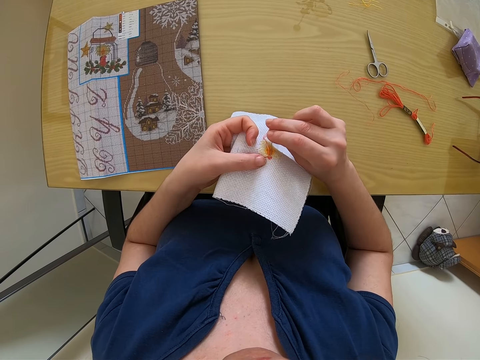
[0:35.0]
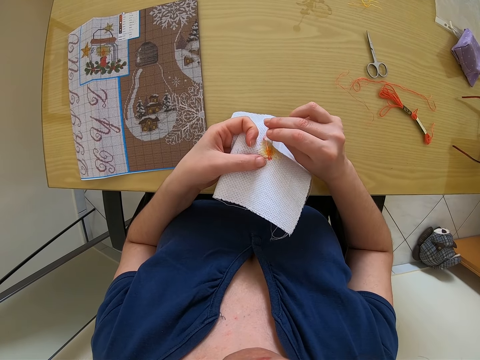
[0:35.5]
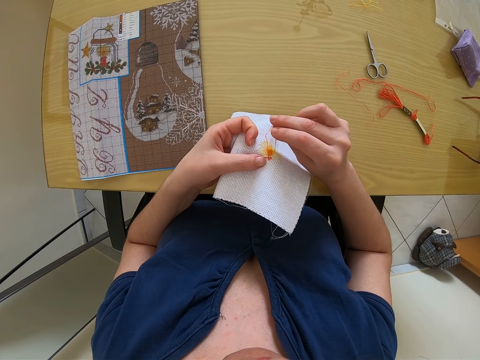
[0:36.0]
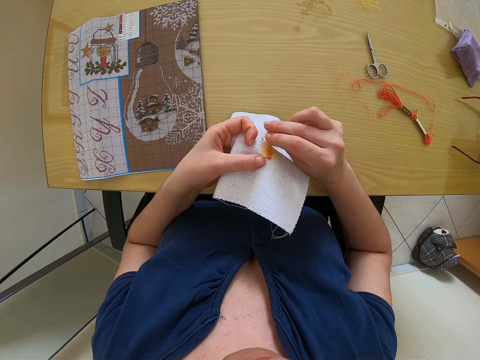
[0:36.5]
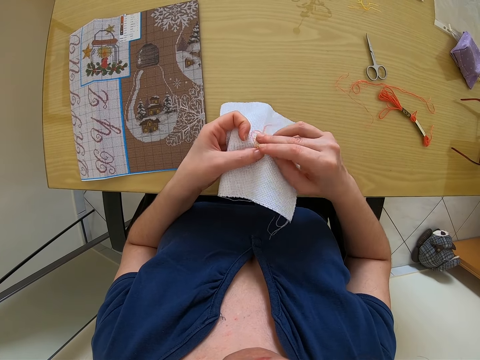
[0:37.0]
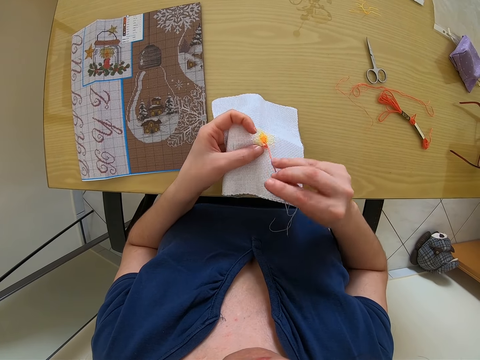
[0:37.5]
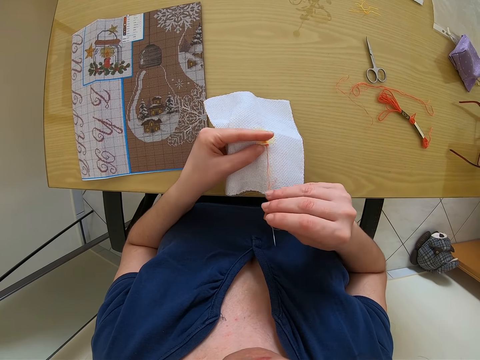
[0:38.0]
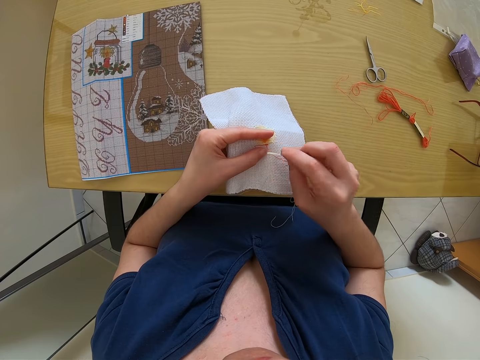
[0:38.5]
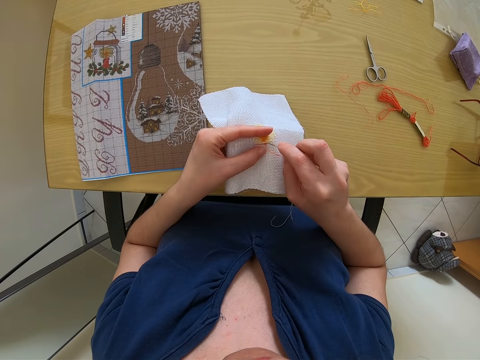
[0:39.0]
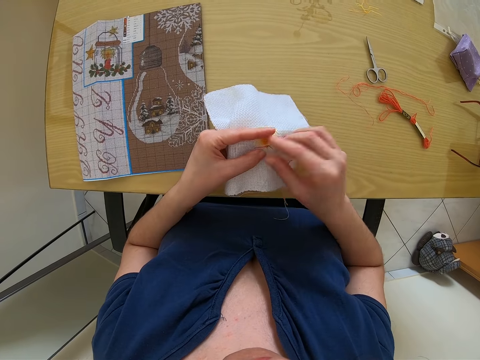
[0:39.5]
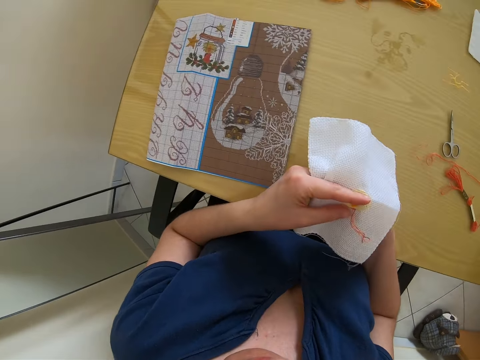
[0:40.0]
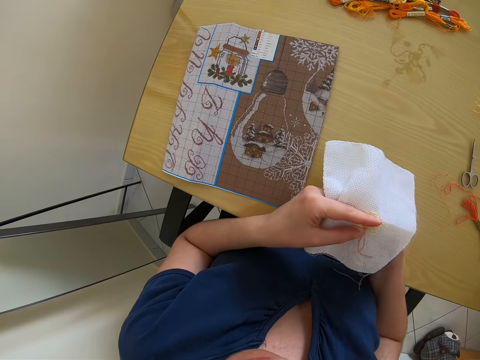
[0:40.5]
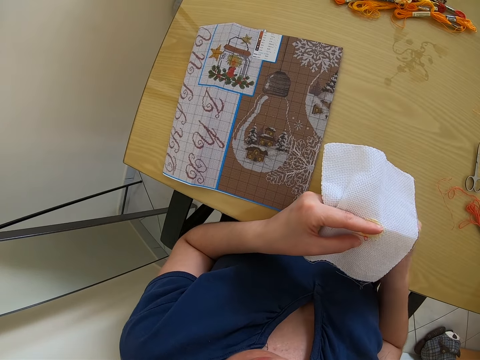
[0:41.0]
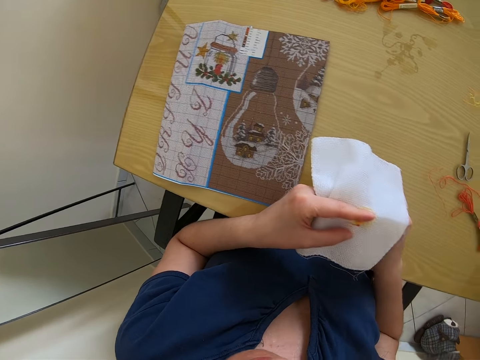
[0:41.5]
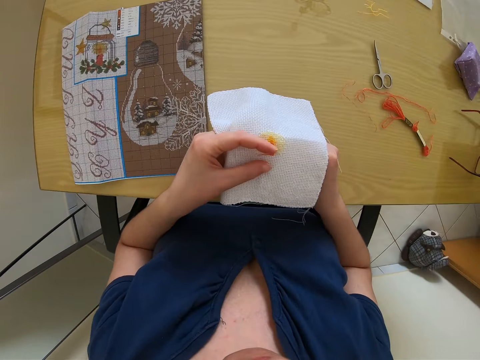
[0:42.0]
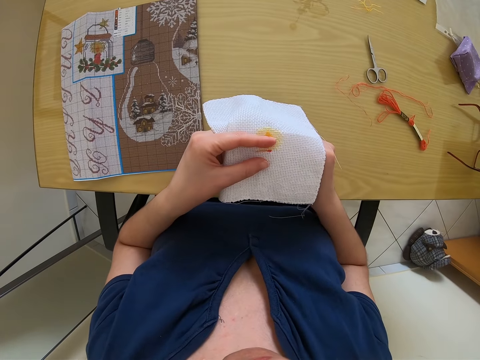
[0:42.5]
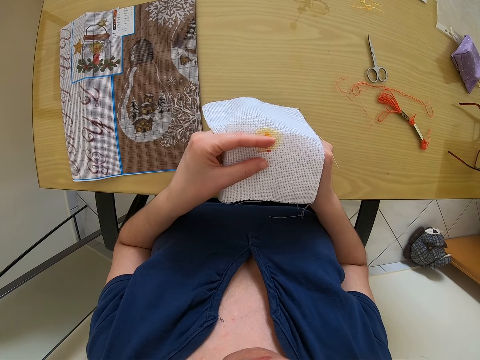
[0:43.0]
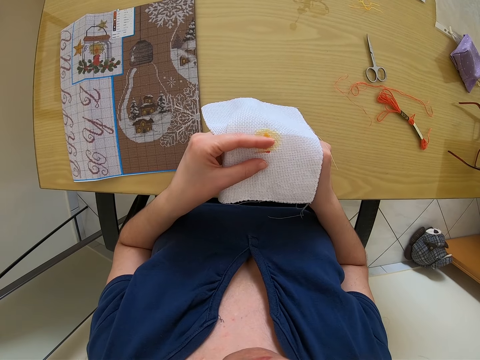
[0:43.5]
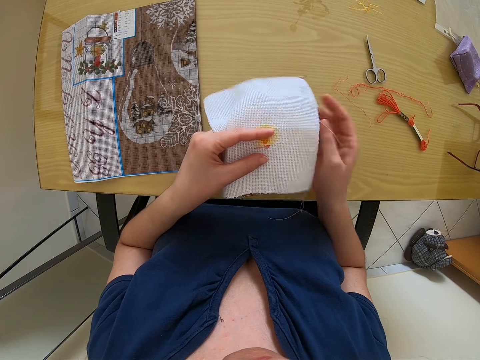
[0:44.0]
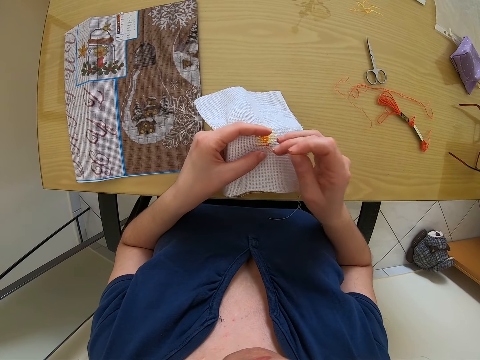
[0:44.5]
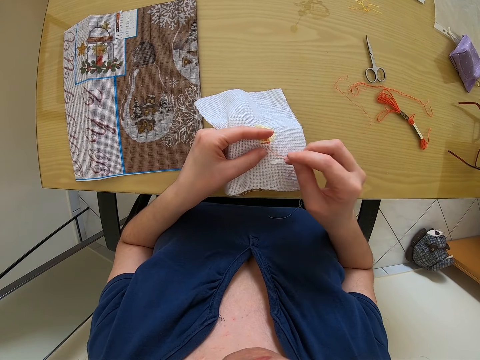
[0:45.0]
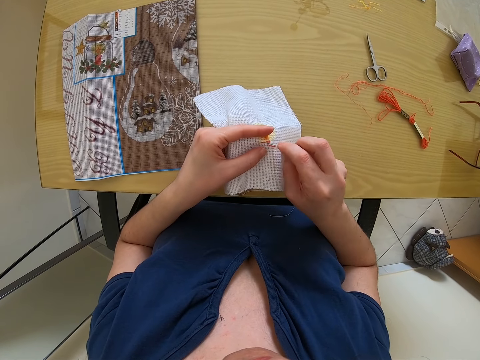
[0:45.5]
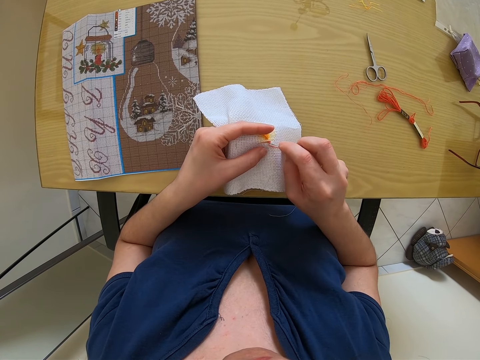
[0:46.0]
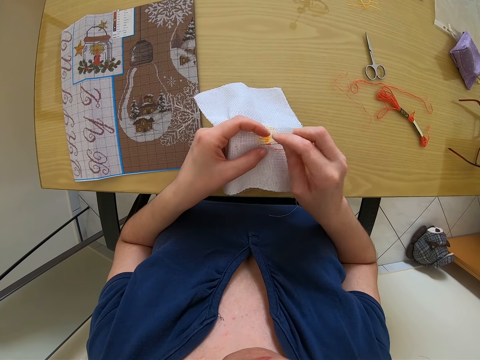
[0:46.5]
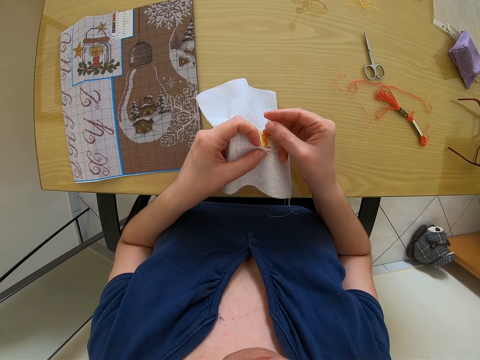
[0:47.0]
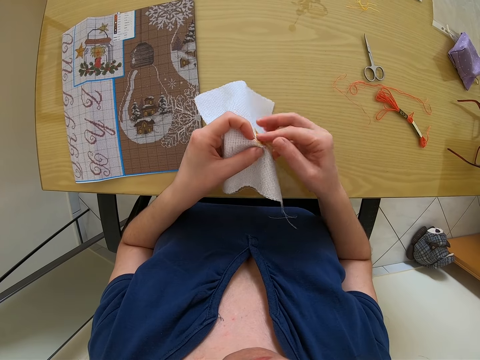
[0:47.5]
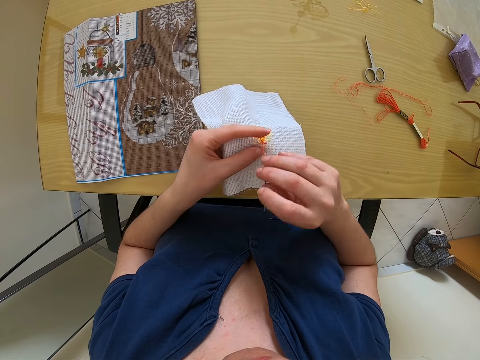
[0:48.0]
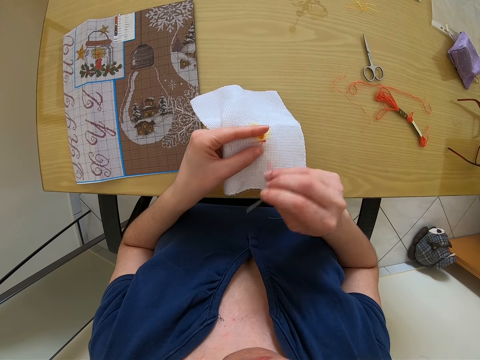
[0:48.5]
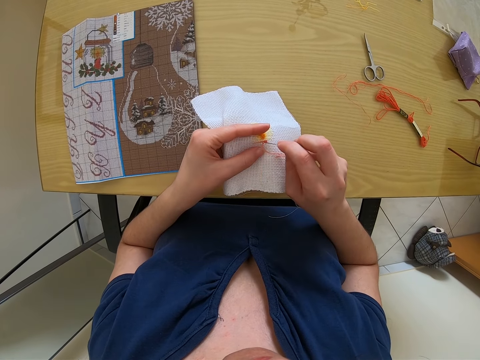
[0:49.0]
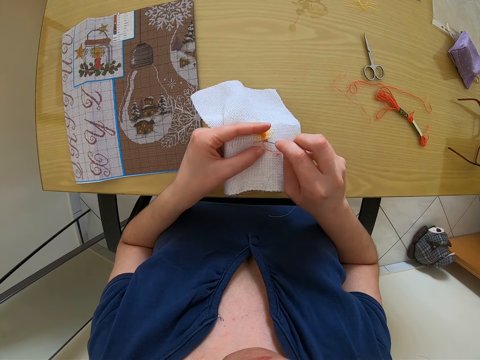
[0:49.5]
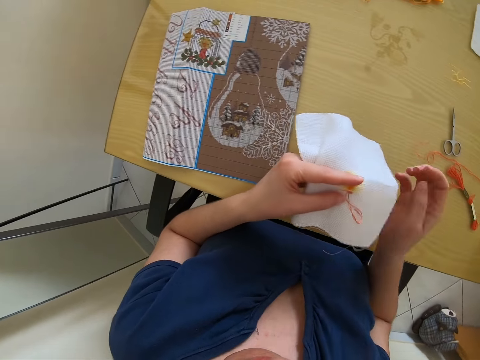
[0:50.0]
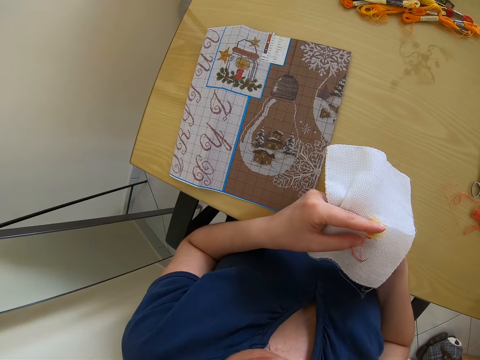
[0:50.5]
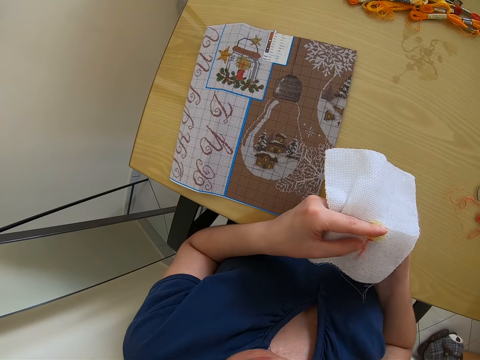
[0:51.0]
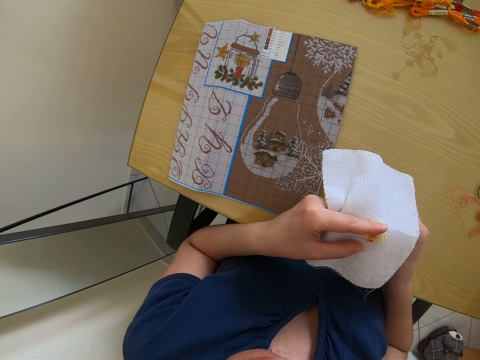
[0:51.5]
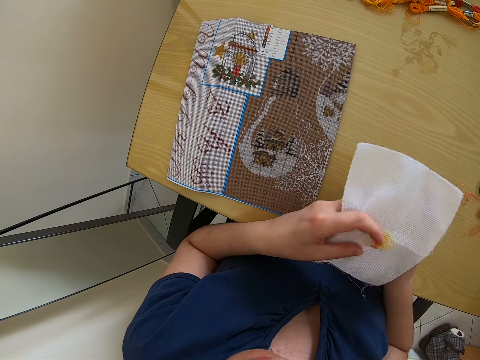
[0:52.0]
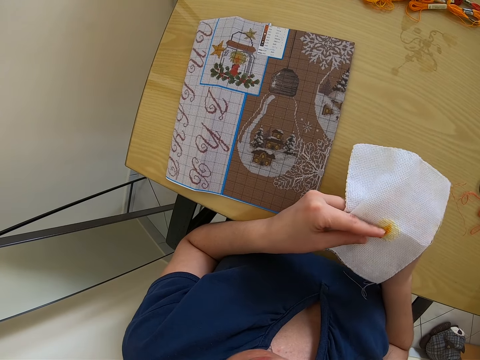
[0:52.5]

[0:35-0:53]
The camera wearer sews the clothing in his hand with a needle. He tightens the thread in the clothing. He sews the clothing in his hand with a needle. He sews the clothing again.

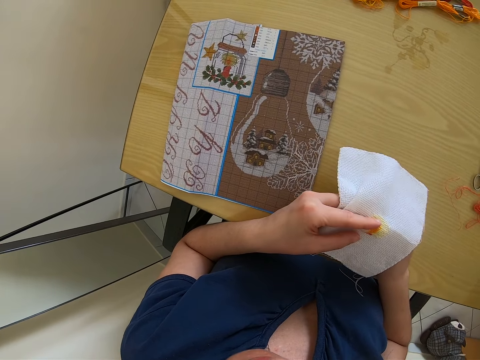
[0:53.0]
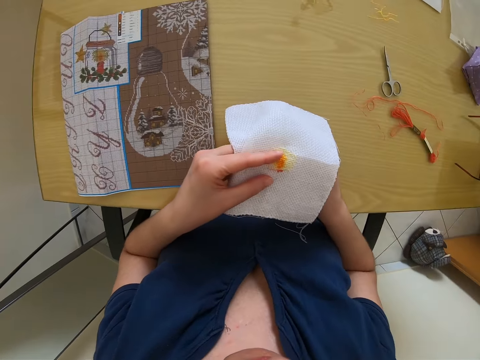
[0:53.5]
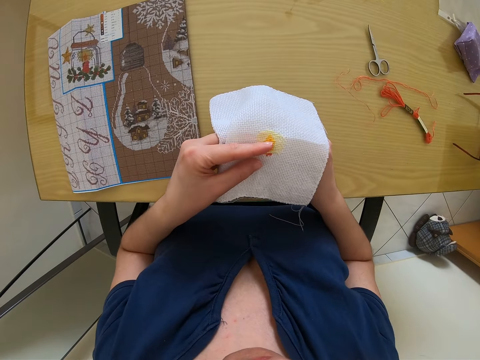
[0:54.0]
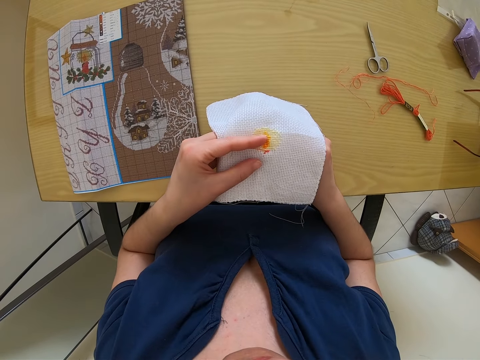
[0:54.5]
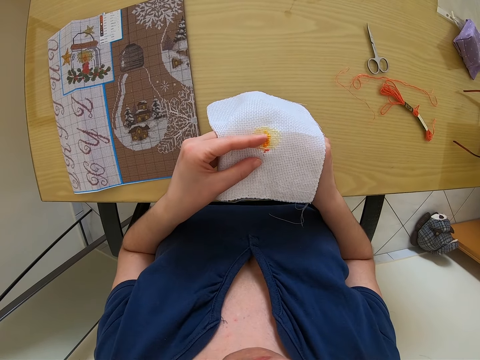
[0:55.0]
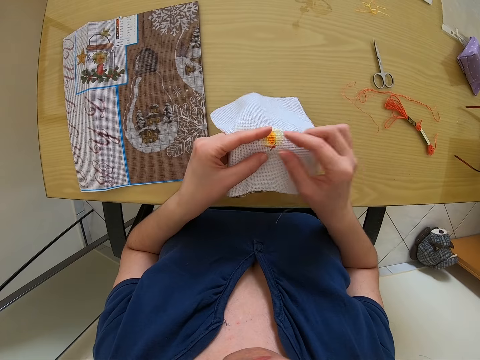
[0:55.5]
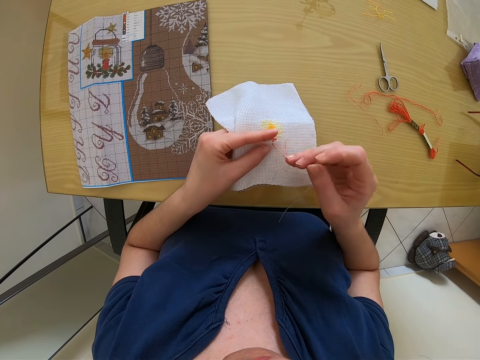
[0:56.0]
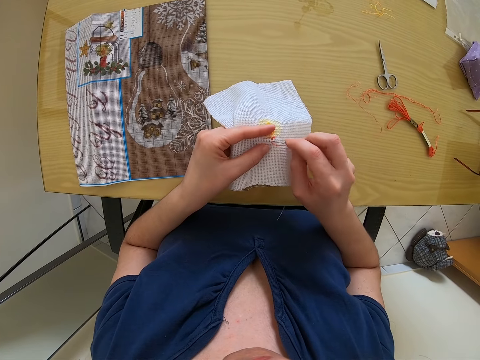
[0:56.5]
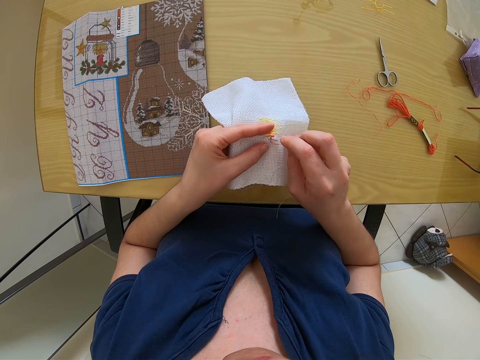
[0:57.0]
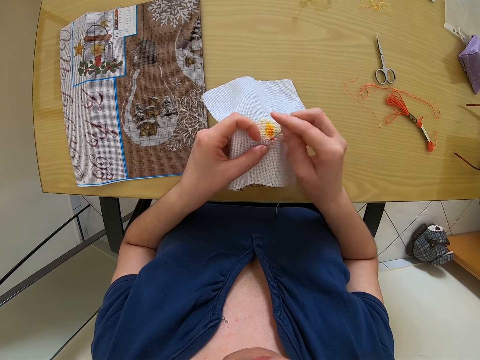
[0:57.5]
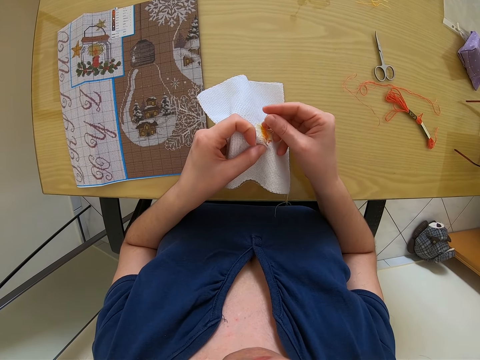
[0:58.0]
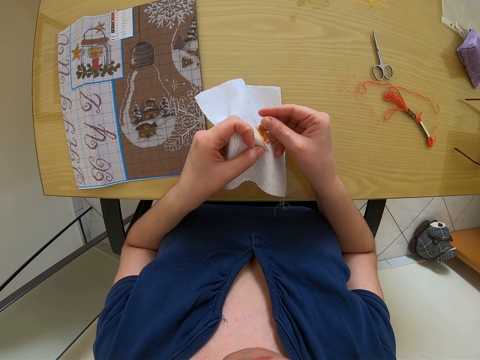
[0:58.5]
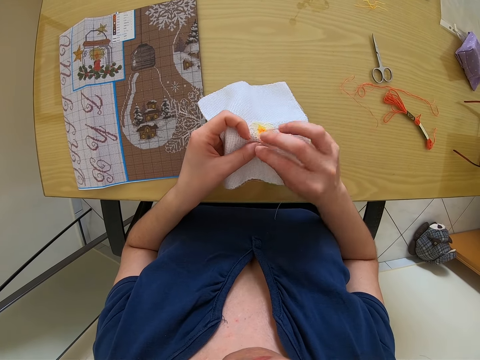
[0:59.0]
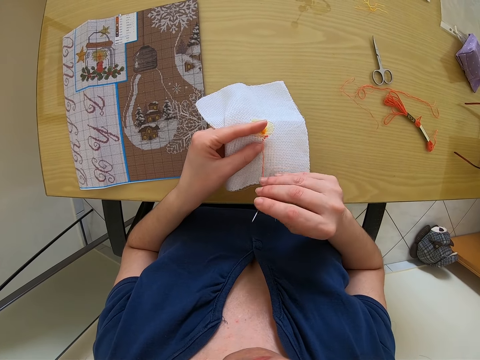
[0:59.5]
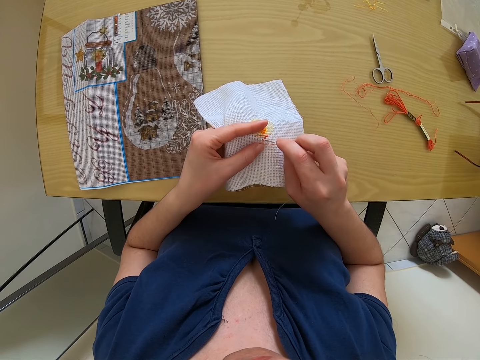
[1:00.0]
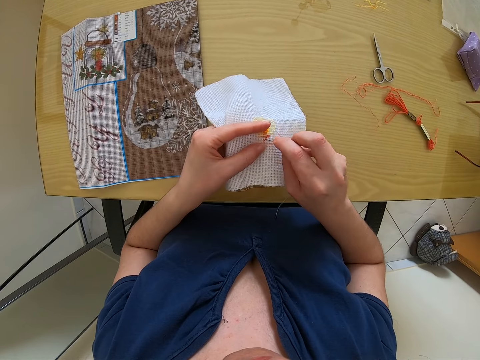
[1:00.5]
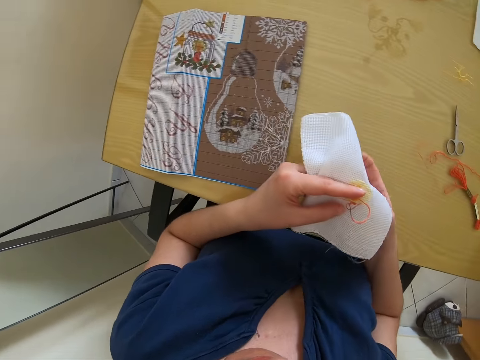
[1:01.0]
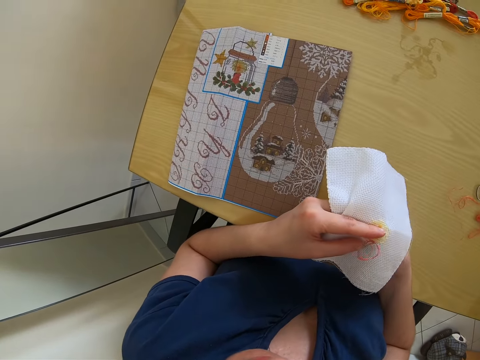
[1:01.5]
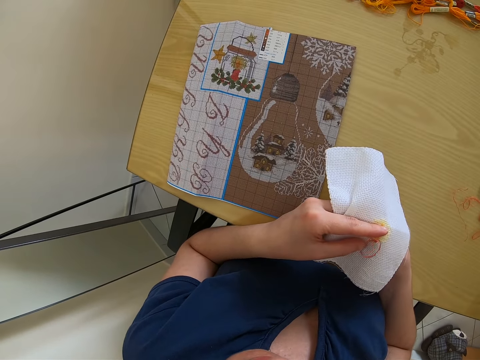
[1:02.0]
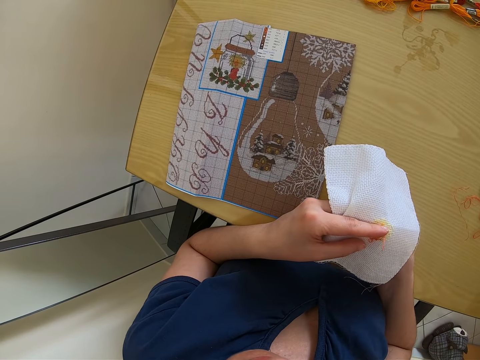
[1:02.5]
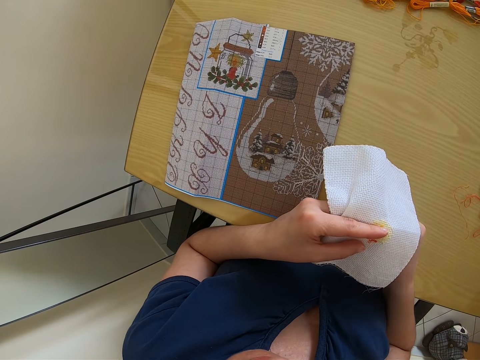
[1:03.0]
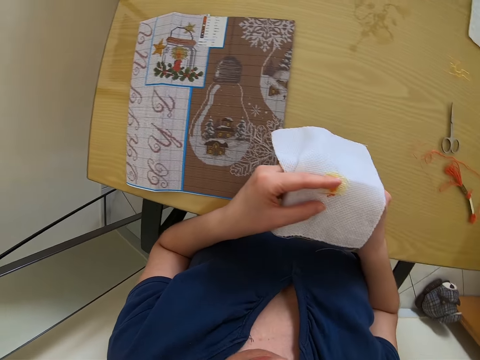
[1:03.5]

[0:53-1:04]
The camera wearer pulls the needle from the upper side of the clothing. He sews the clothing in his hand with a needle. He sews the clothing again.
